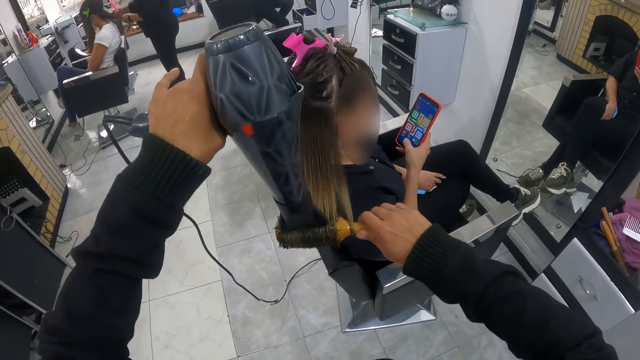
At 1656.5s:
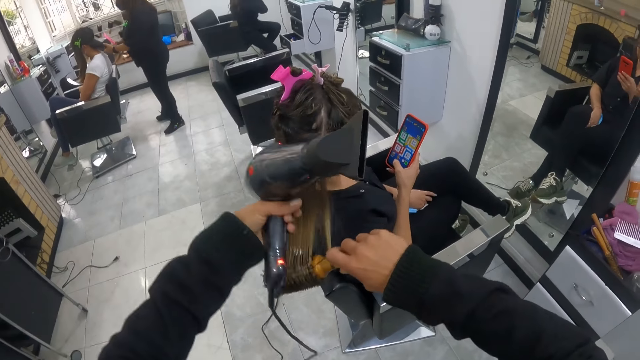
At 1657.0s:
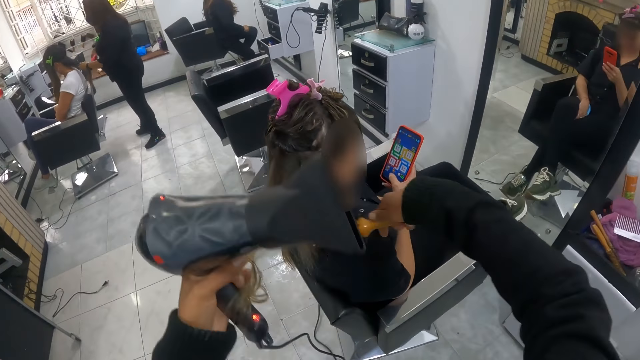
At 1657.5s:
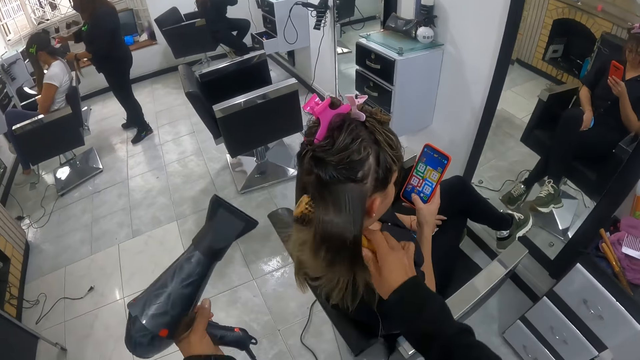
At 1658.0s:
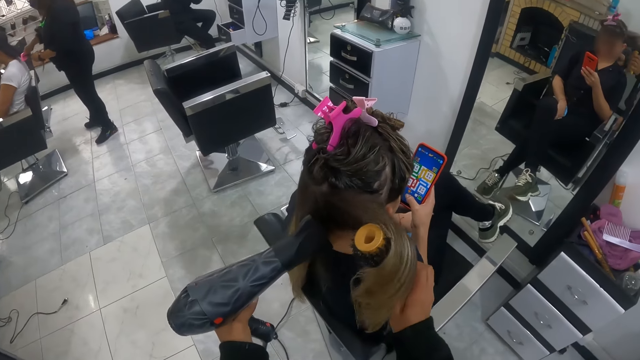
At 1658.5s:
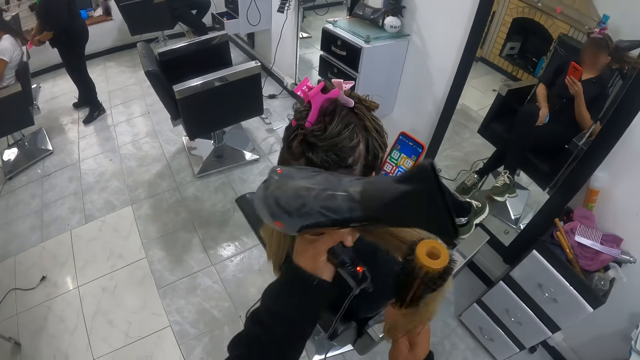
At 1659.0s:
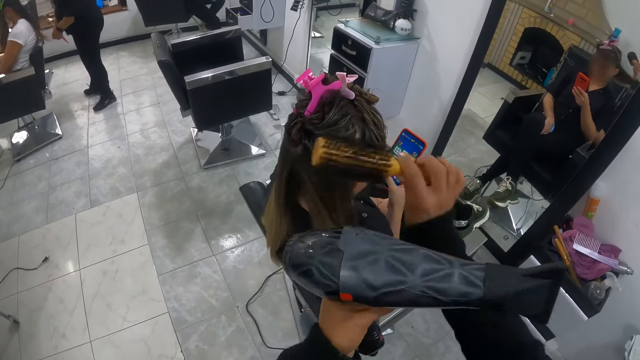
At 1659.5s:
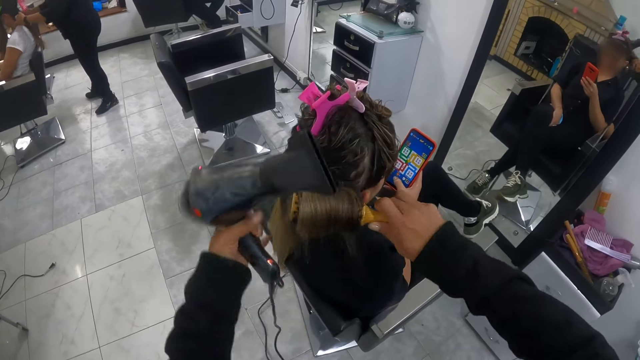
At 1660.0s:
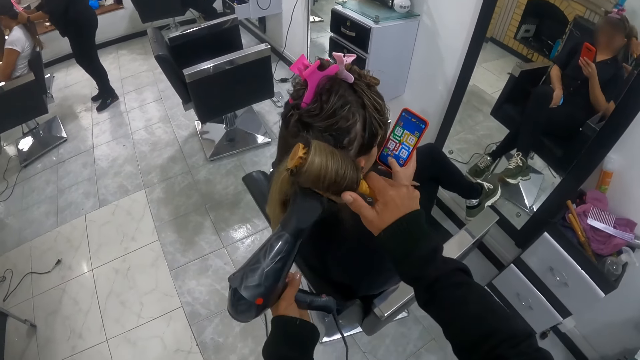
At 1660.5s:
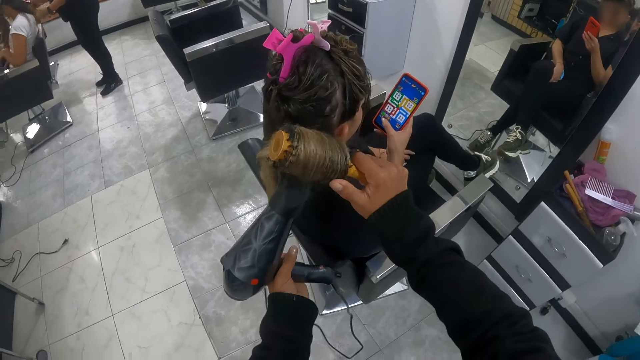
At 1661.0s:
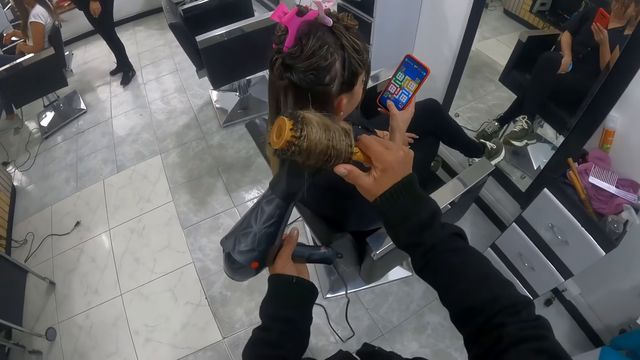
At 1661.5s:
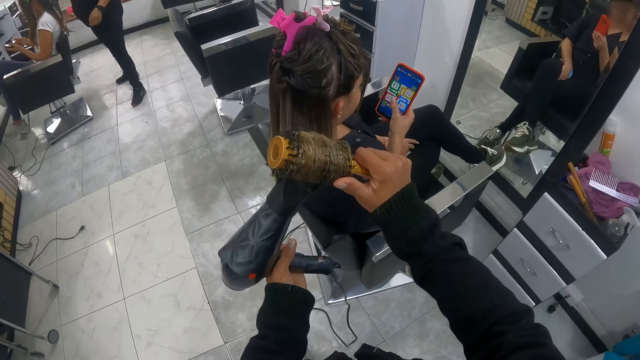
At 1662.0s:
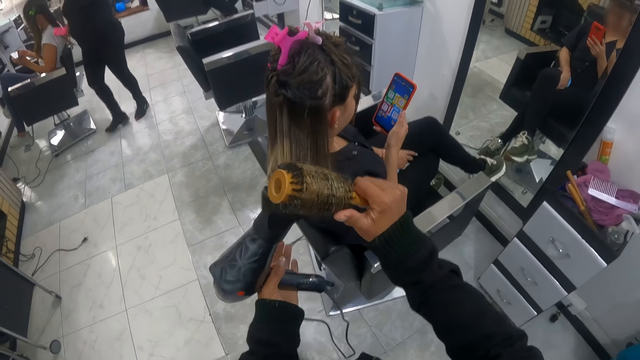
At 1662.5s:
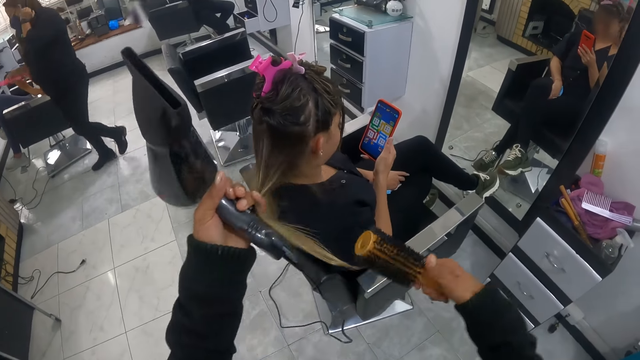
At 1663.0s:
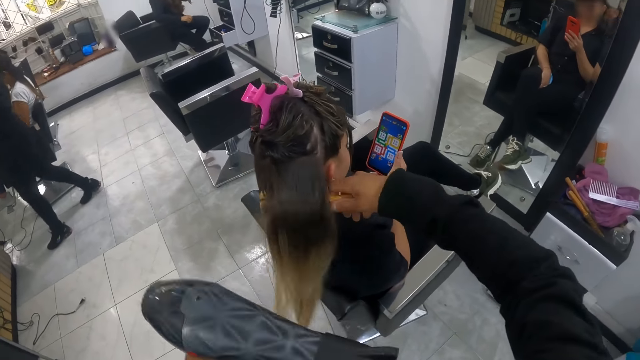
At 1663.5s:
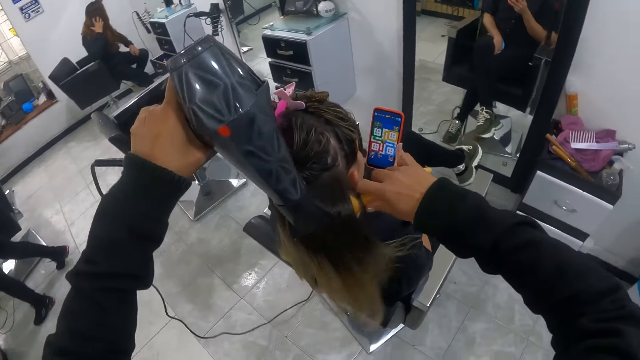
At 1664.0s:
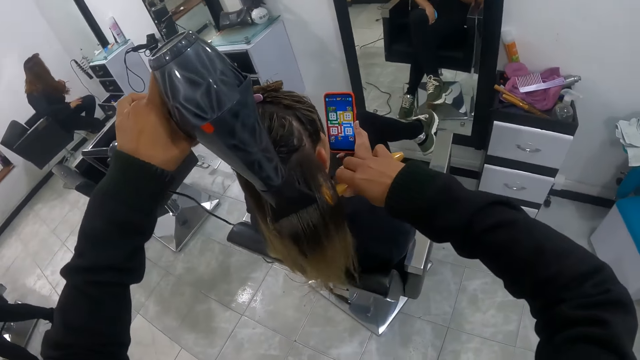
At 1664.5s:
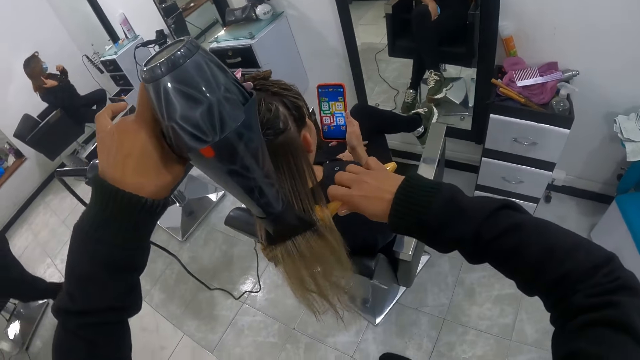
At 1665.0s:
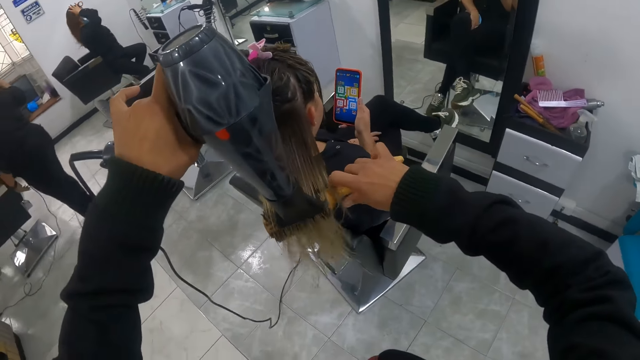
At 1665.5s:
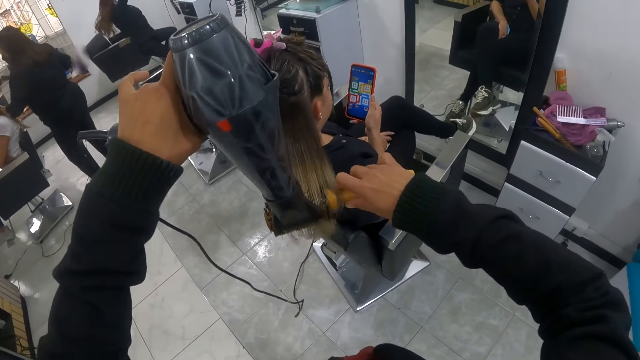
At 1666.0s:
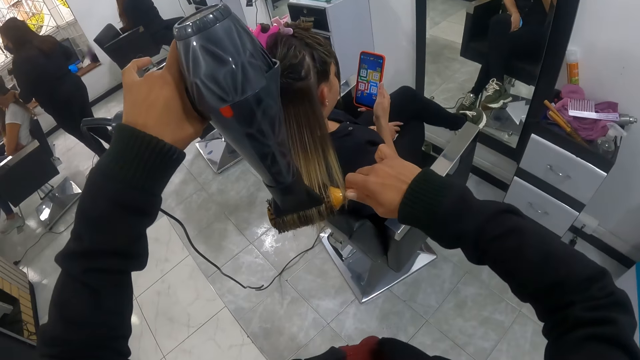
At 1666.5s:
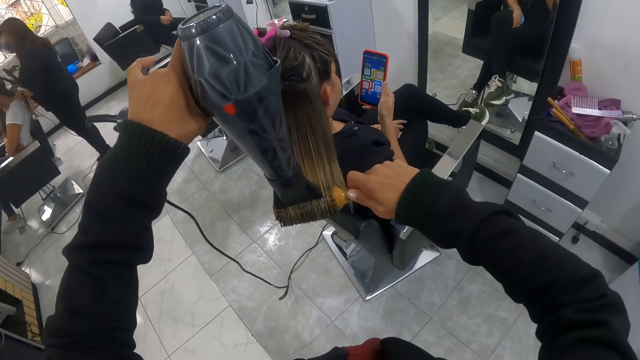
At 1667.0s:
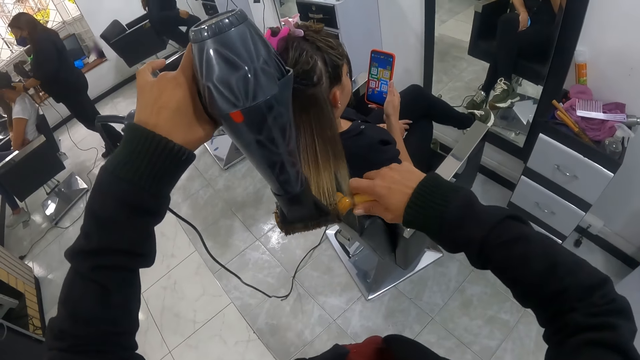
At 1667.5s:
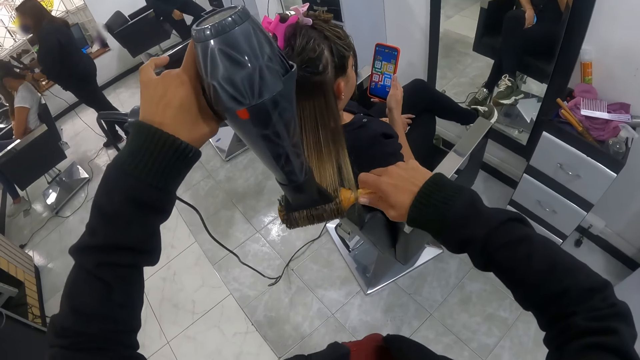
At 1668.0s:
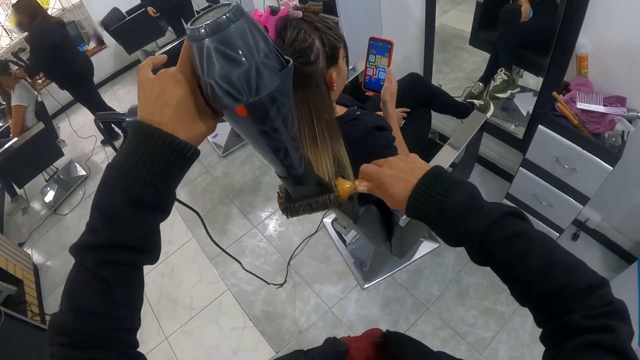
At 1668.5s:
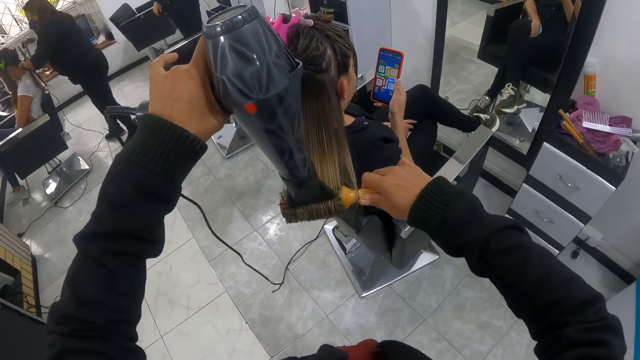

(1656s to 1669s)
The camera wearer grabs the woman's hair with her left hand. Another woman combs a third woman's hair with the comb in her right hand. The camera wearer stretches the first woman's hair with the hairdryer and round brush in her hands. She grabs the first woman's hair with her left hand and stretches the first woman's hair with the hairdryer and round brush in her hands. The third woman picks up a phone from her lap with her left hand and holds the phone with her hands. The camera wearer grabs the first woman's hair with her left hand and stretches the first woman's hair with the hairdryer and round brush in her hands. The second woman holds the third woman's hair with her left hand. A fourth woman gets up from a seat.

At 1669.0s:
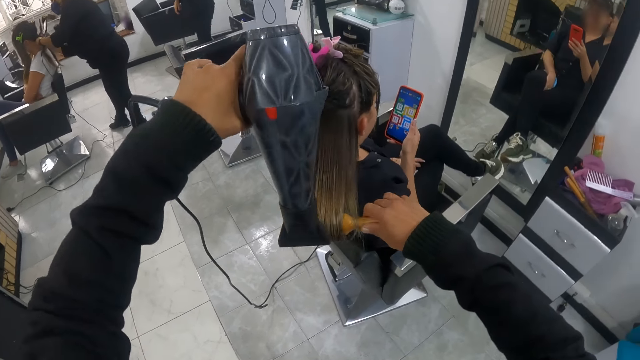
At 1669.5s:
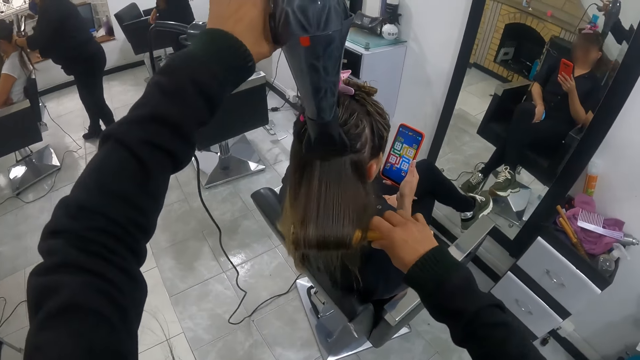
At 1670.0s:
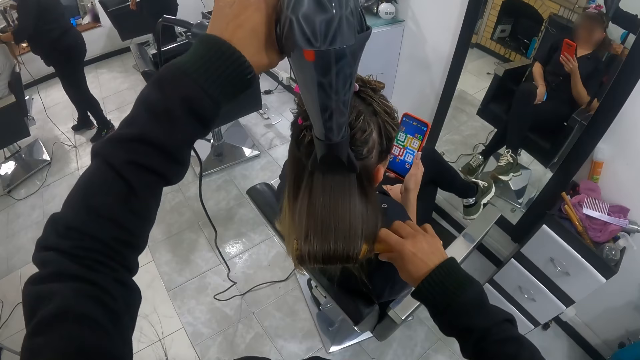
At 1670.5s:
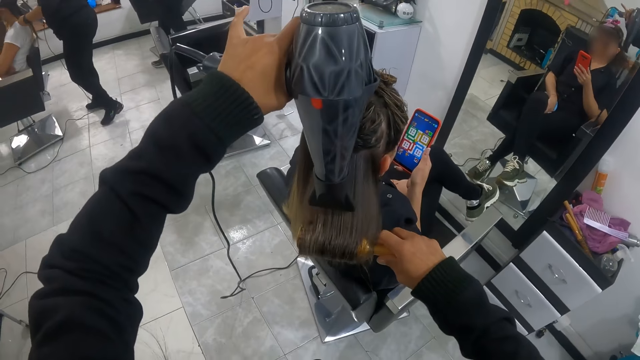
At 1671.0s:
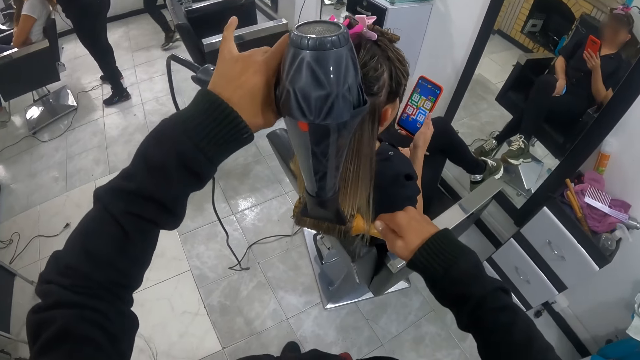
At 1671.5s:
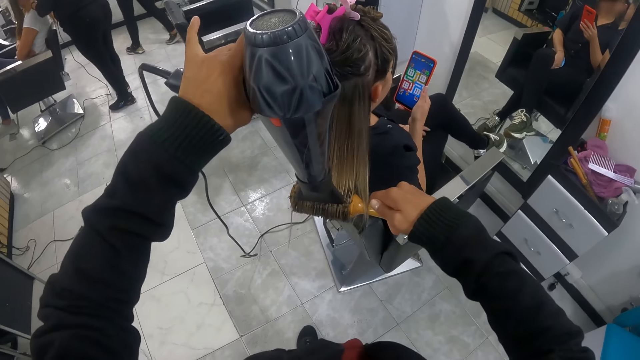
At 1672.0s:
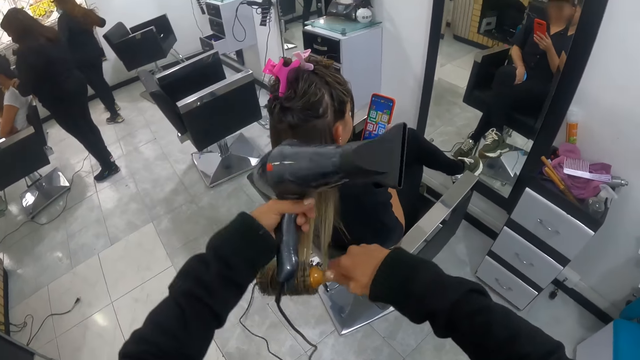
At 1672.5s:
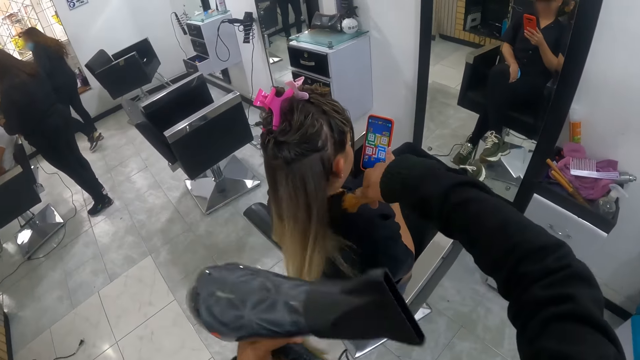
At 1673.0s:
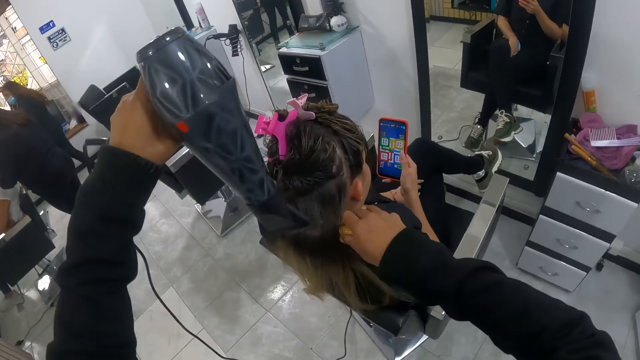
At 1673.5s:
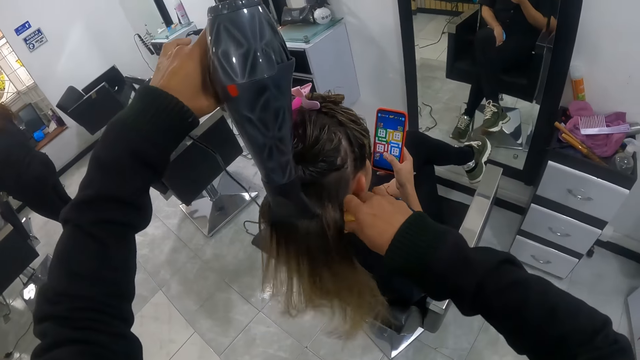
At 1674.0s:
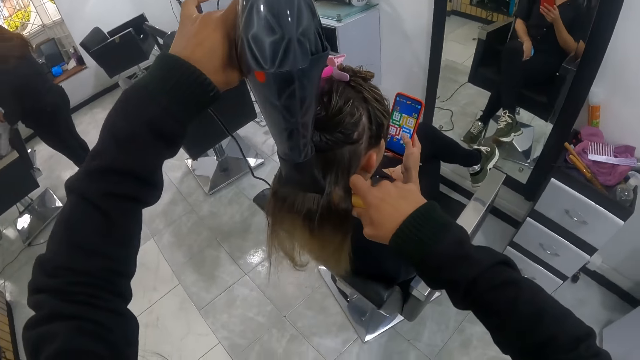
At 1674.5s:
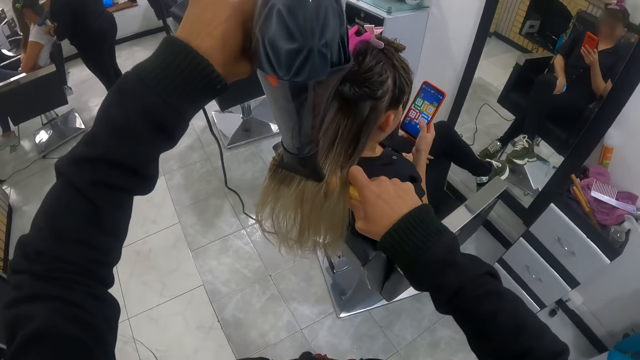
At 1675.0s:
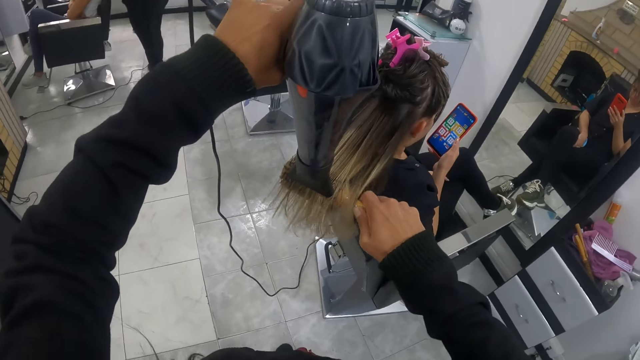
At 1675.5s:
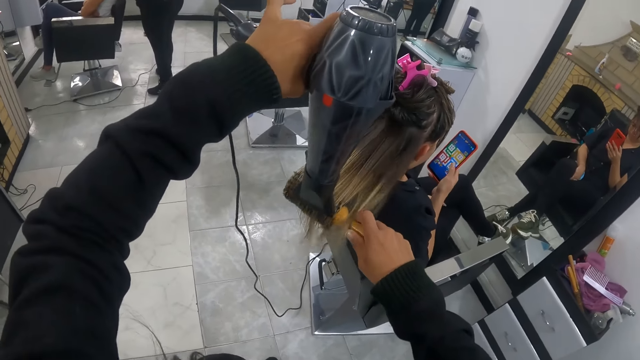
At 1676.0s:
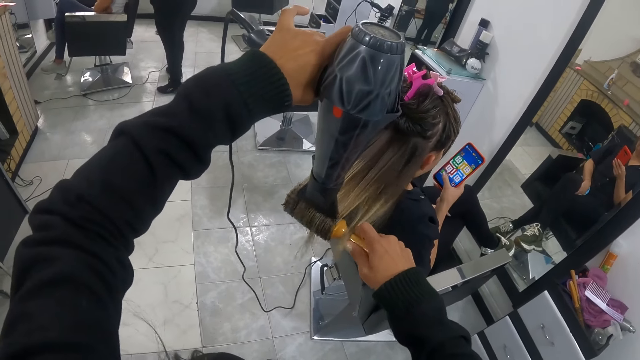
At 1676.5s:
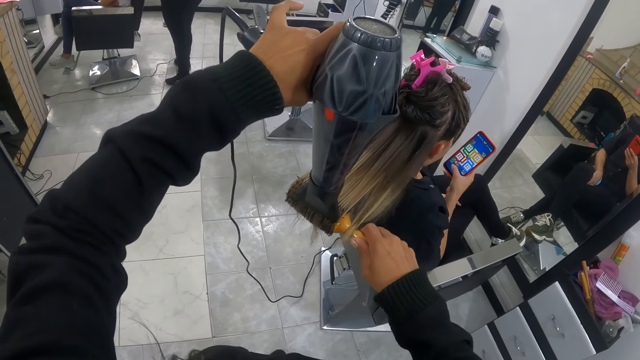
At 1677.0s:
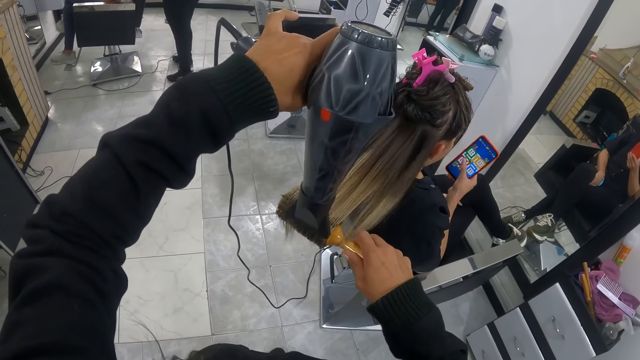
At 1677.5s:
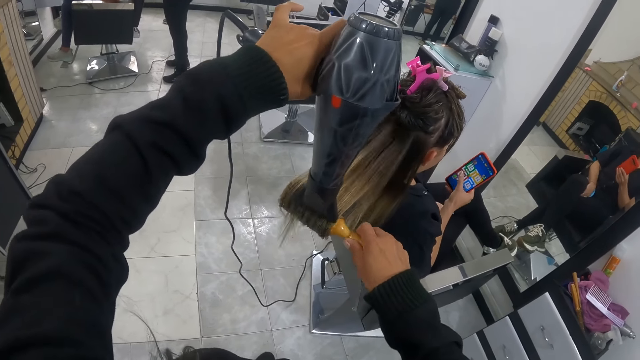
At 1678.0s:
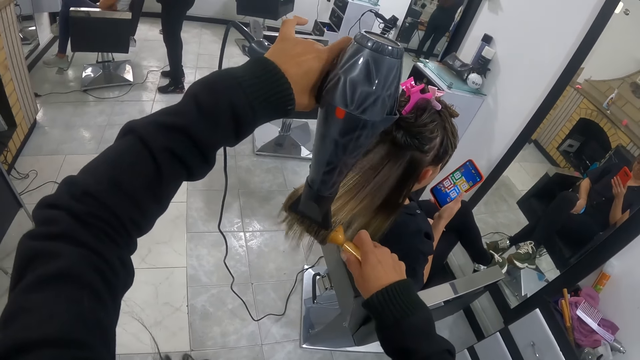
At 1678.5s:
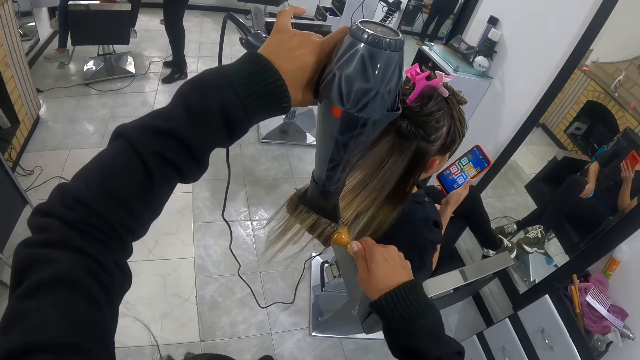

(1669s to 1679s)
A woman walks towards another woman and a third woman. The second woman stretches the third woman's hair with a straightener in her right hand. The camera wearer grabs a fourth woman's hair with her left hand and stretches the fourth woman's hair with the hairdryer and round brush in her hands.
